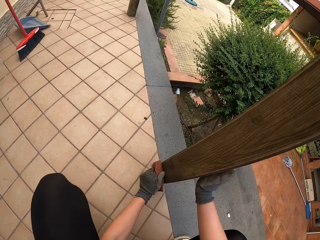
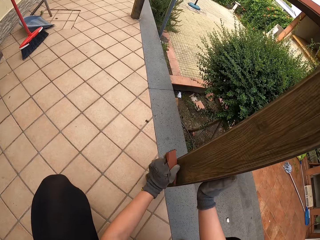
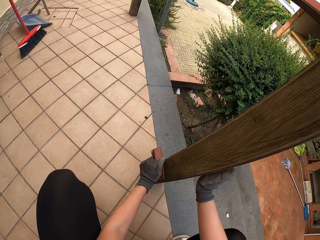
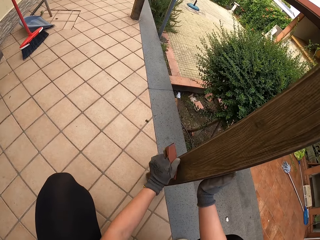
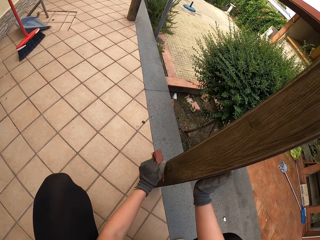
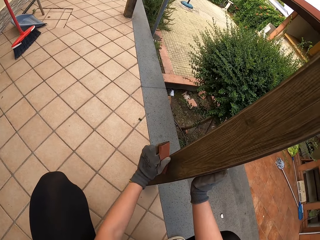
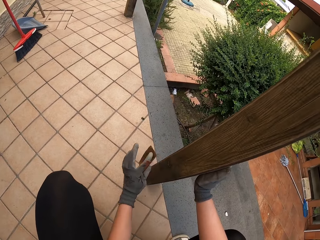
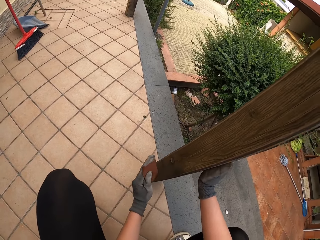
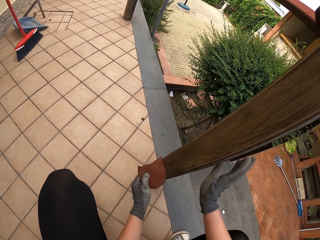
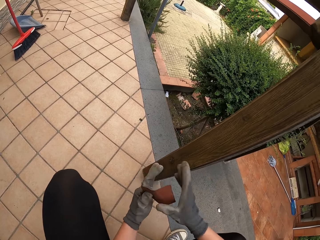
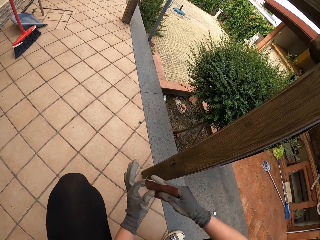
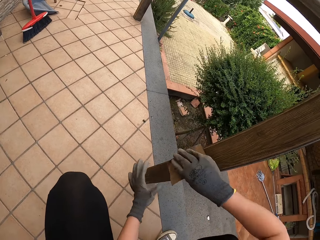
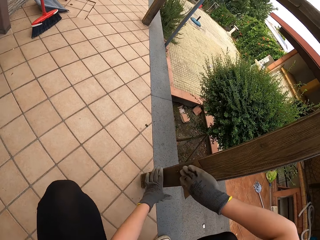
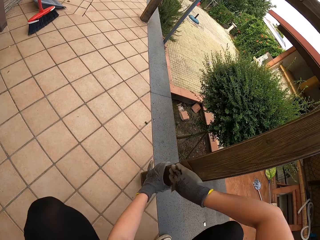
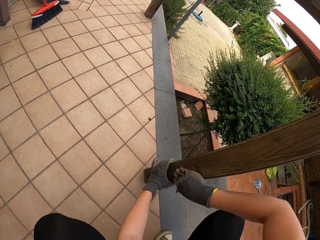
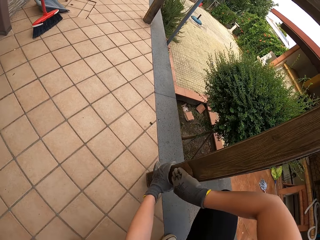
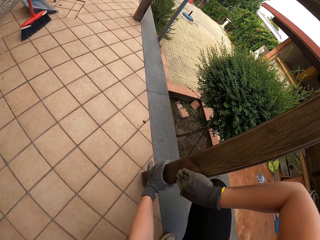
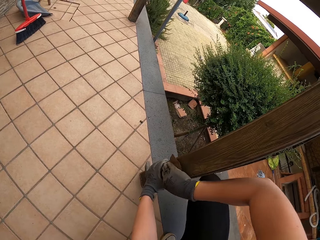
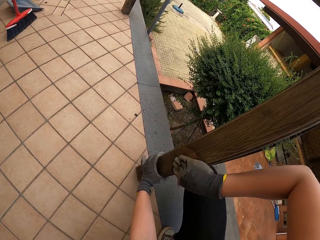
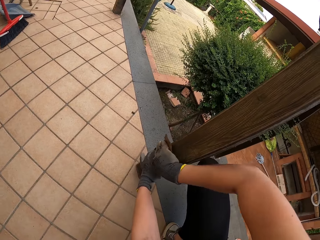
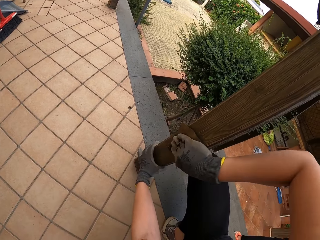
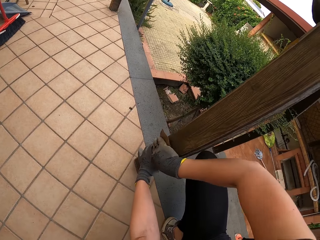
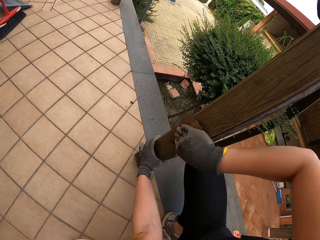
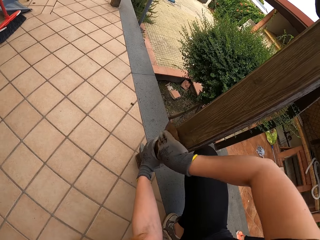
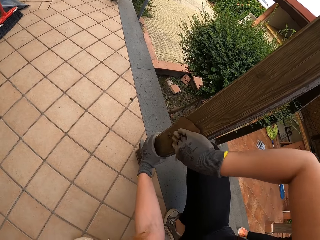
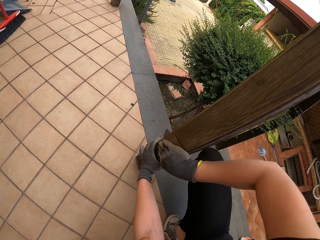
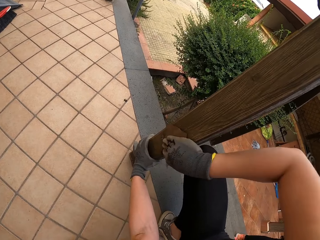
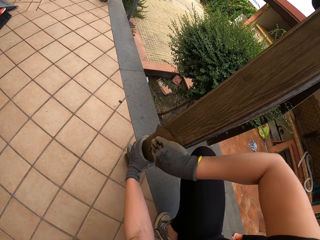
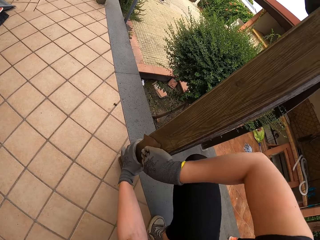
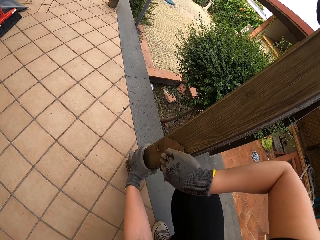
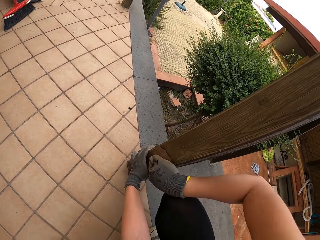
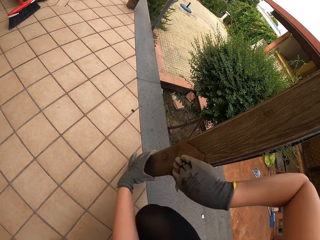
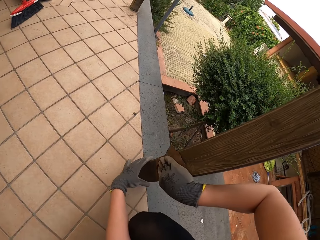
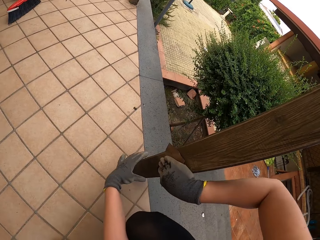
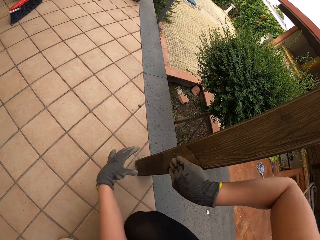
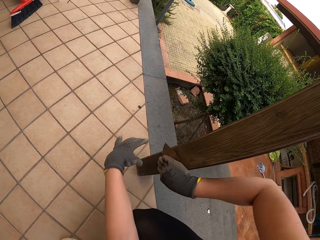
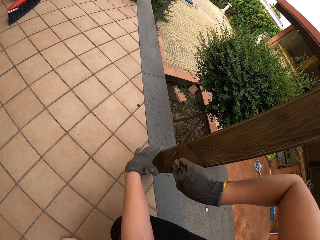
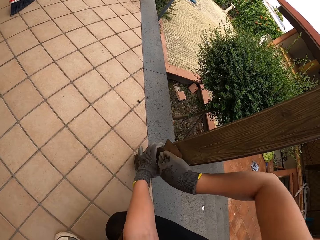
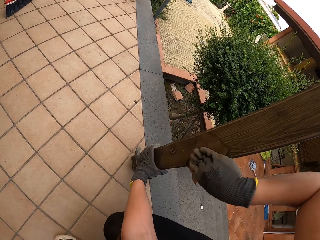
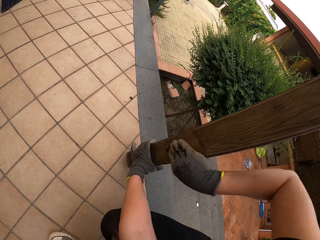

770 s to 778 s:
The camera wearer looks at the sandpaper. They smoothen the wood with the sandpaper.

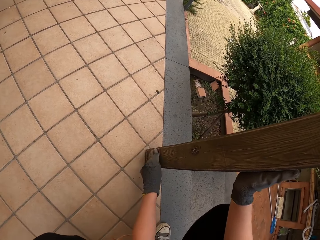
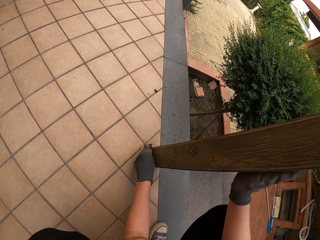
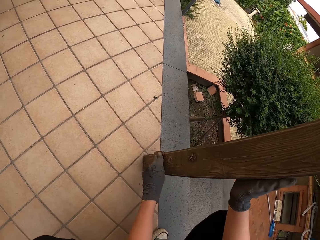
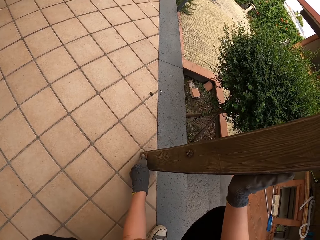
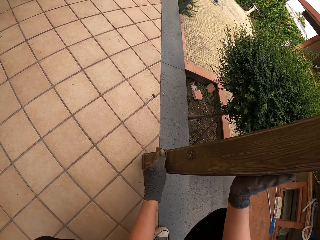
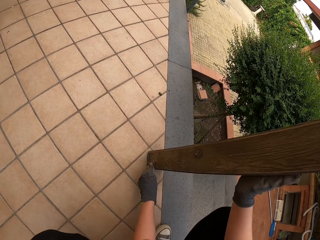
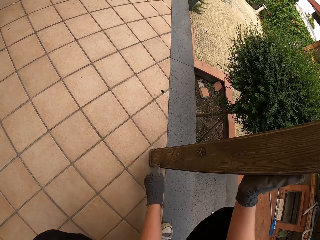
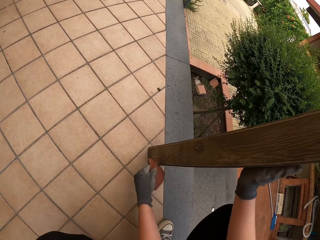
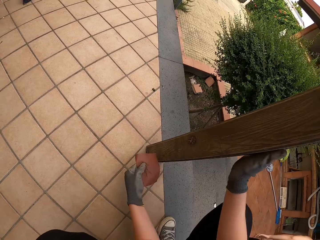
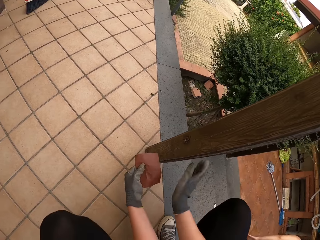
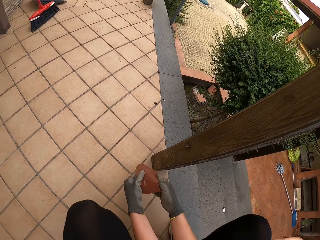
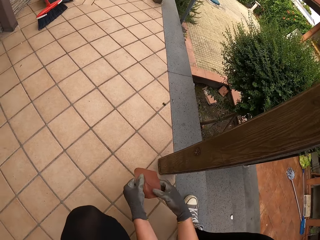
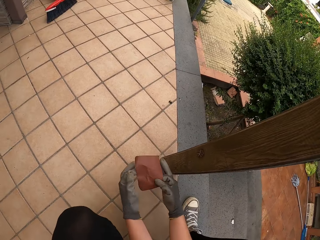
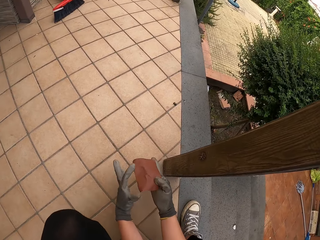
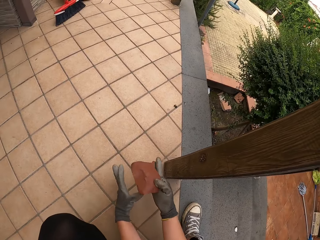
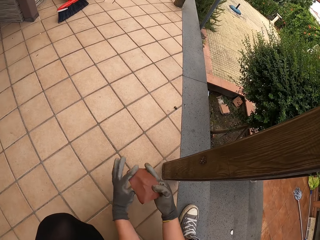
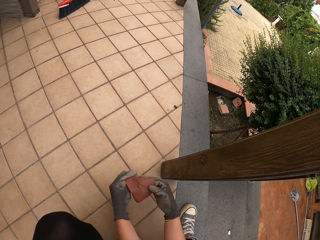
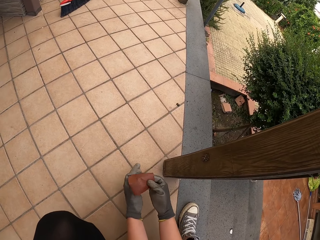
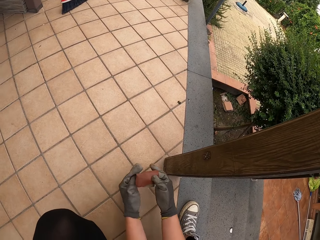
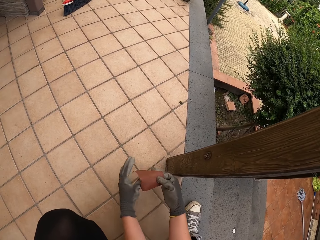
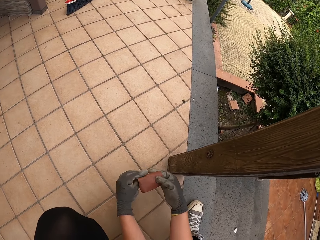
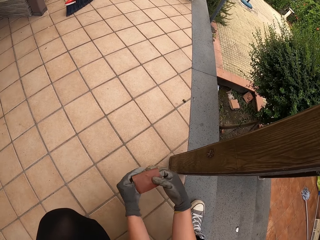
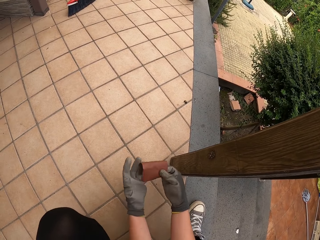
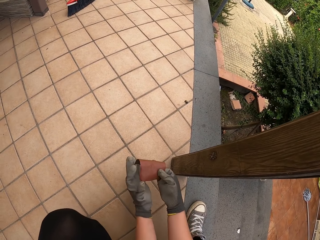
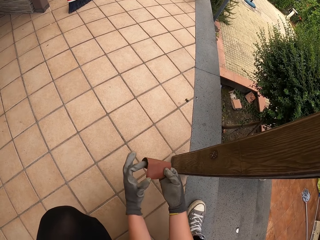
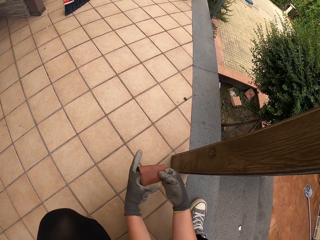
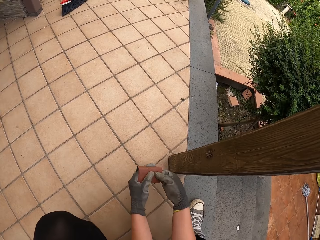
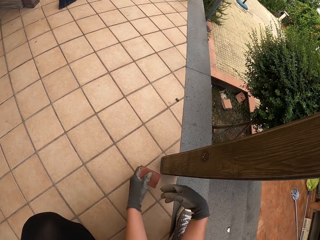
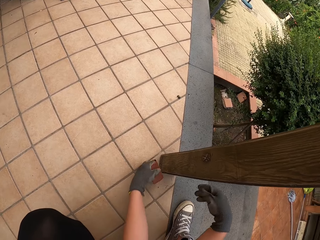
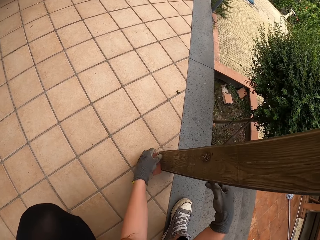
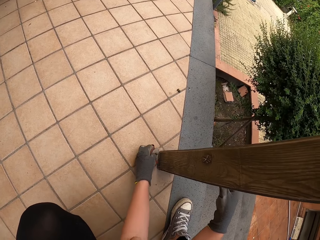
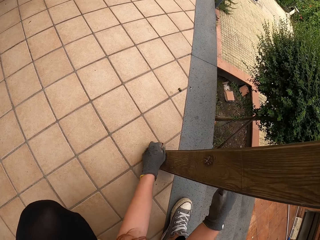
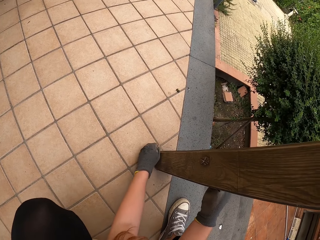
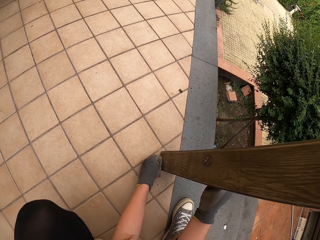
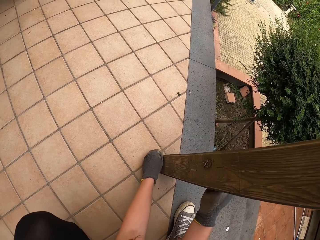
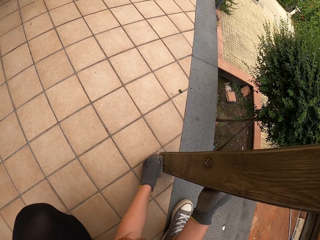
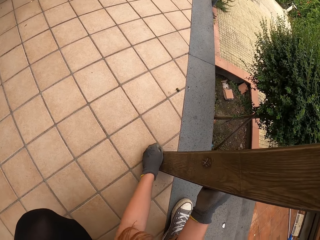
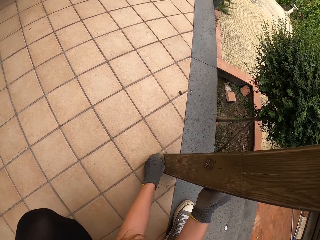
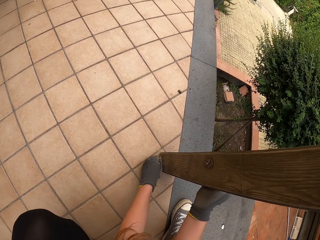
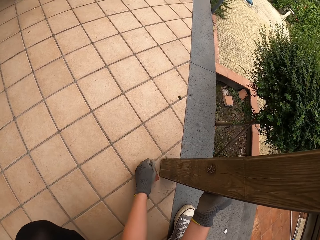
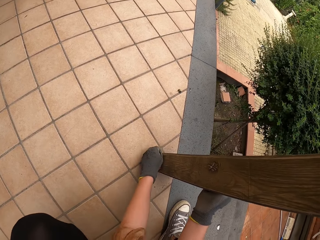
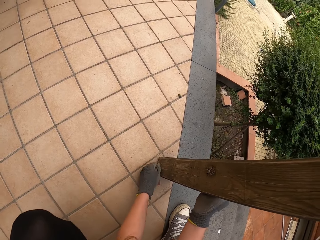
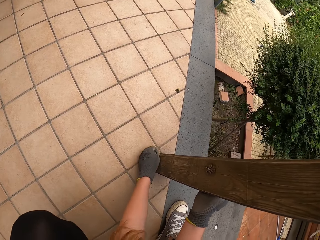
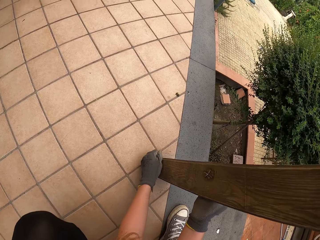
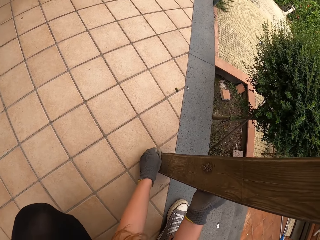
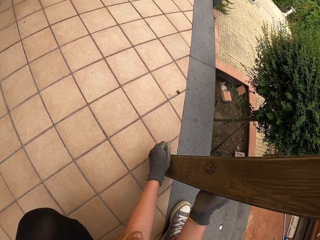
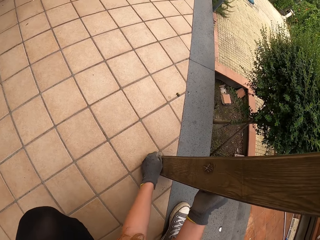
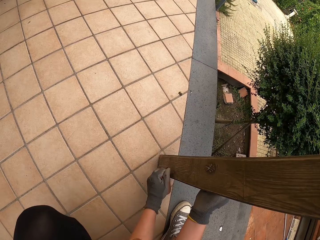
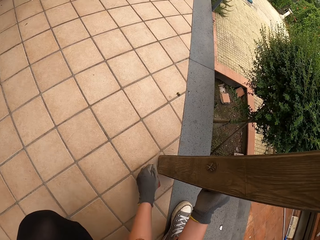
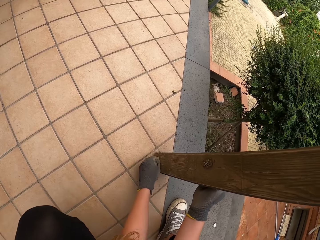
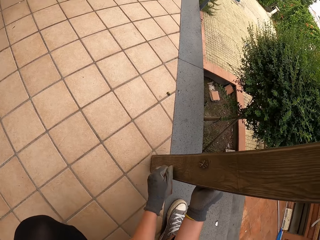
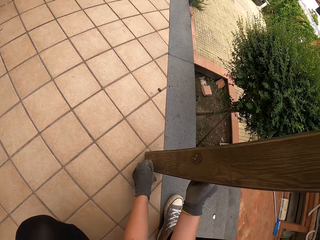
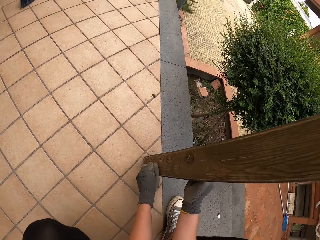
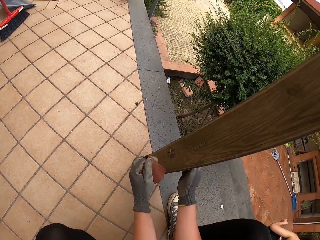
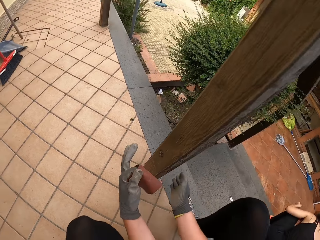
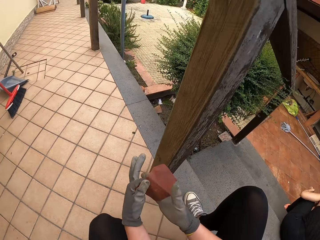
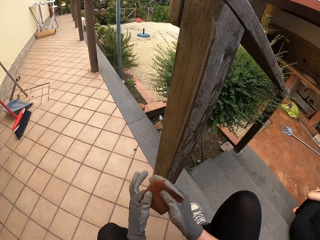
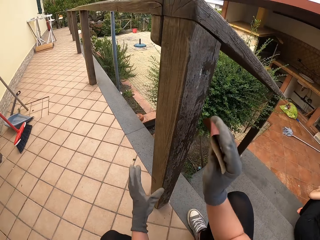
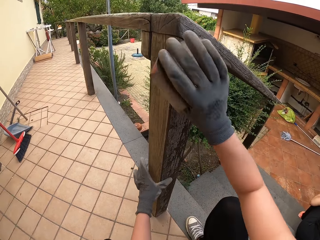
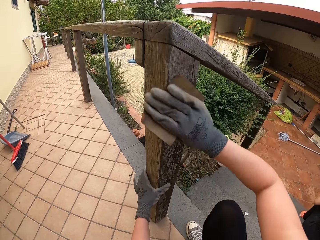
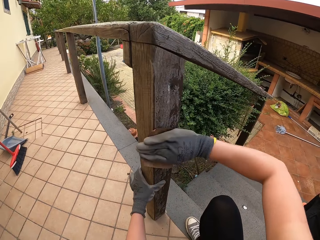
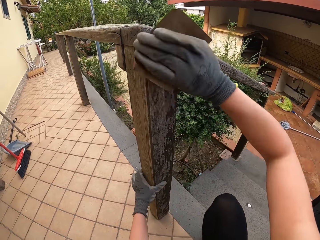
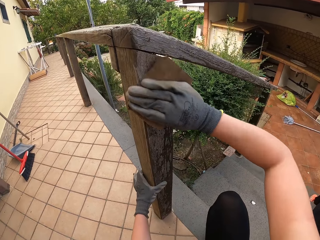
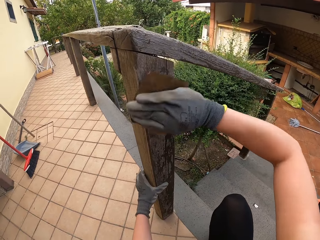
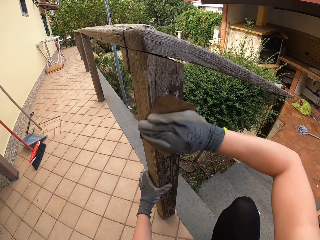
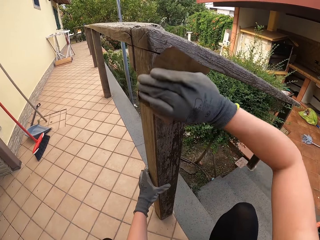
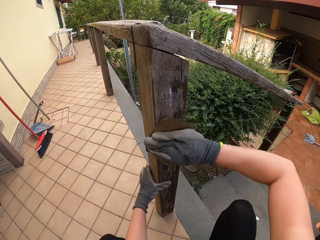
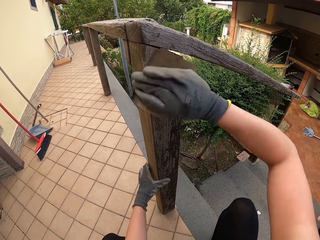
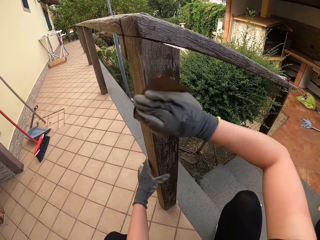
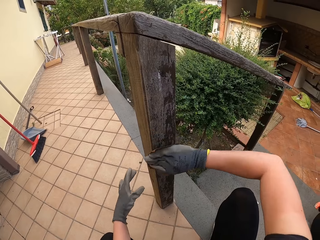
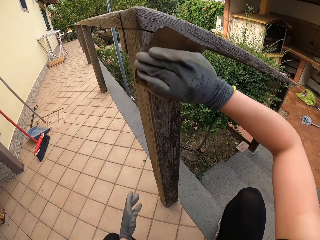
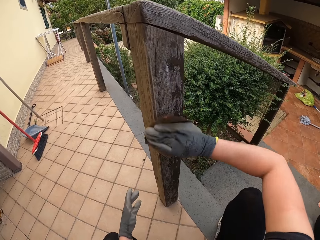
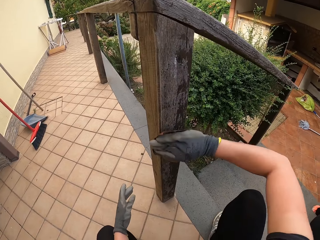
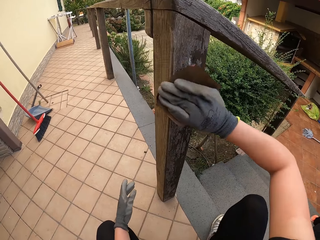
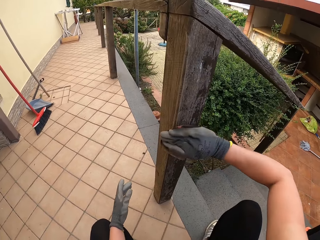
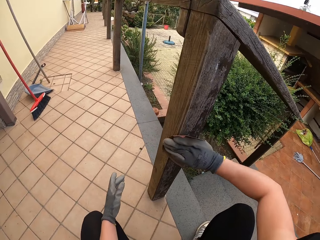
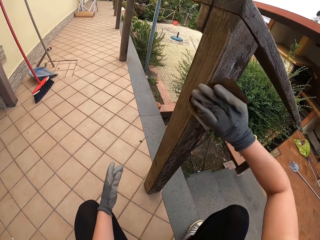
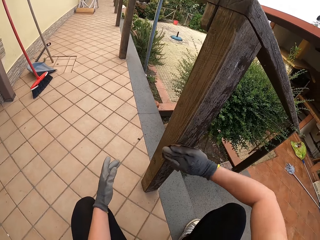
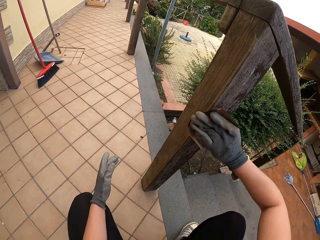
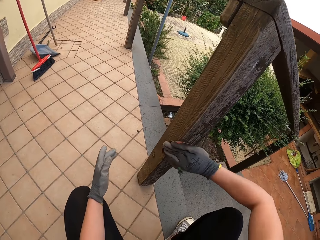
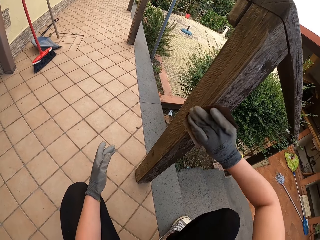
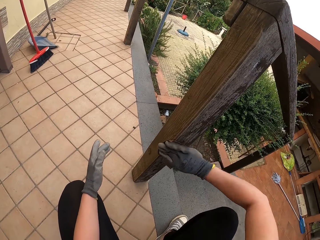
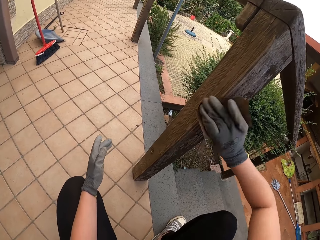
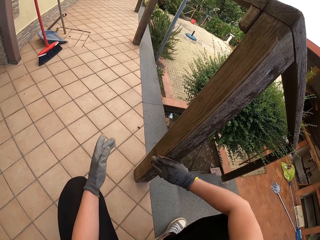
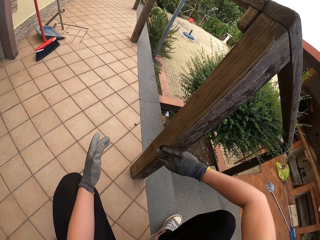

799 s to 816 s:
The camera wearer looks at the sand paper. They fold the sand paper. They sand the rail with the left hand with the sand paper. They unfold the sand paper. They scrub the staircase wall string with the sand paper.
